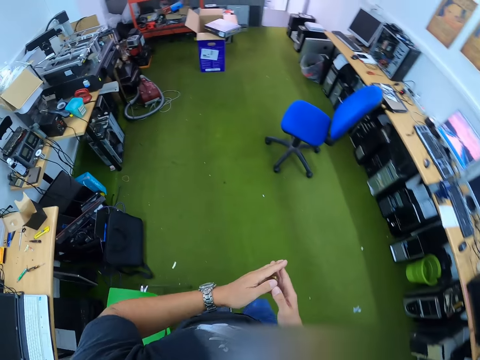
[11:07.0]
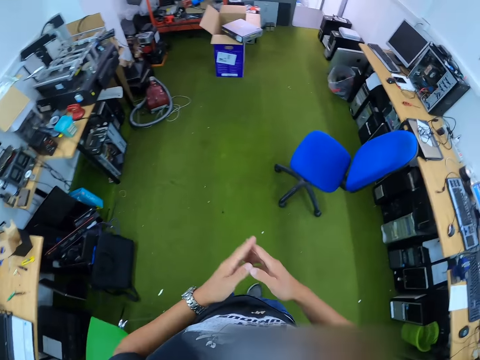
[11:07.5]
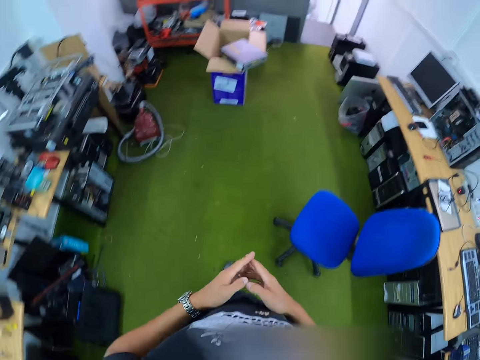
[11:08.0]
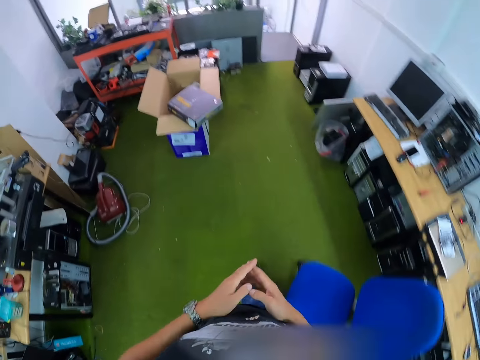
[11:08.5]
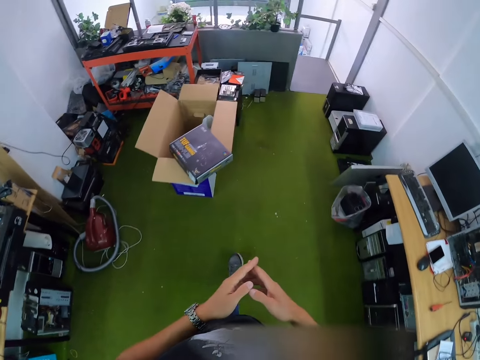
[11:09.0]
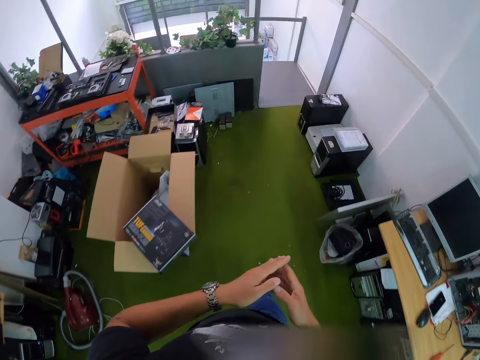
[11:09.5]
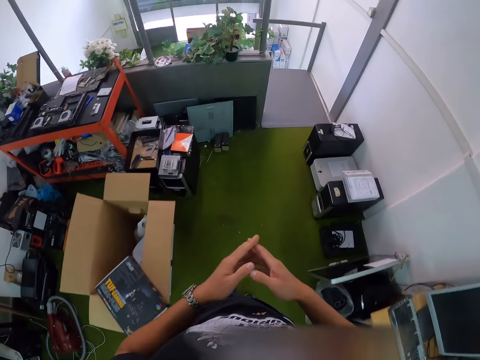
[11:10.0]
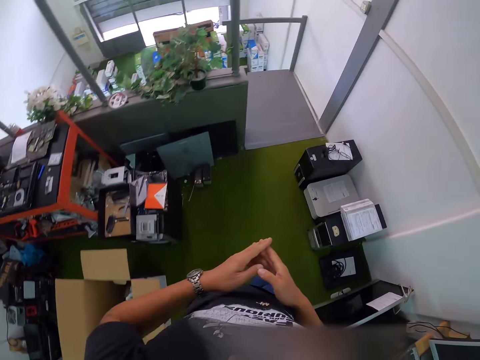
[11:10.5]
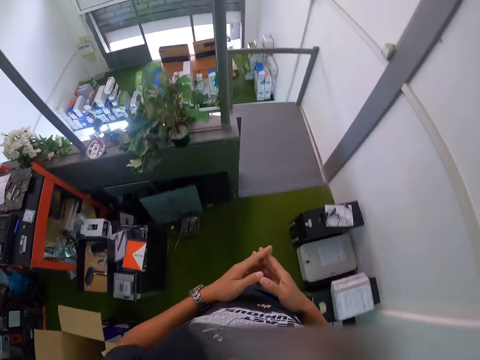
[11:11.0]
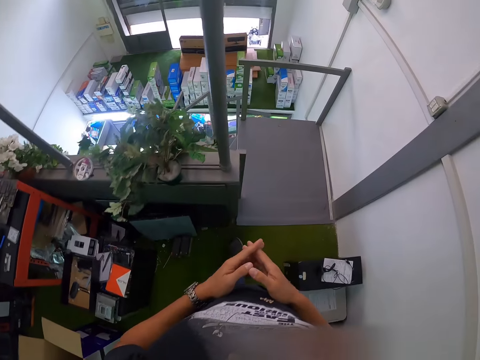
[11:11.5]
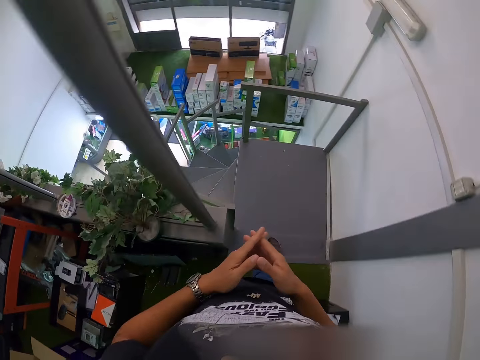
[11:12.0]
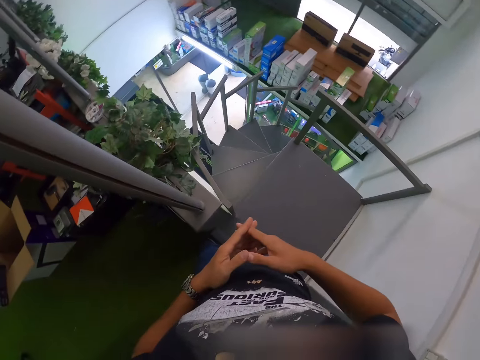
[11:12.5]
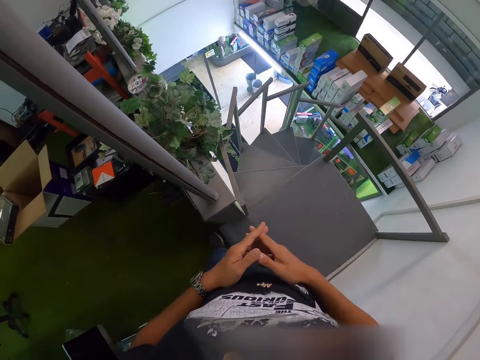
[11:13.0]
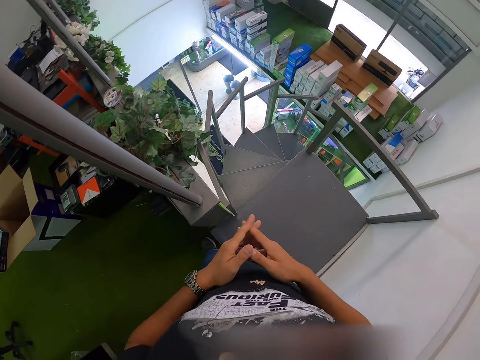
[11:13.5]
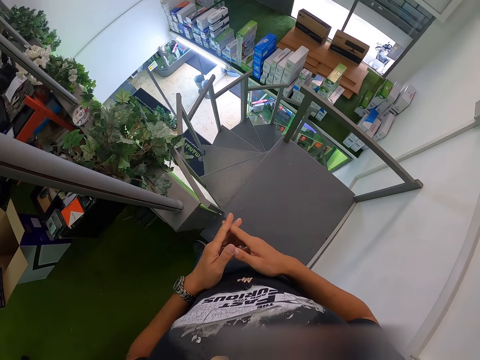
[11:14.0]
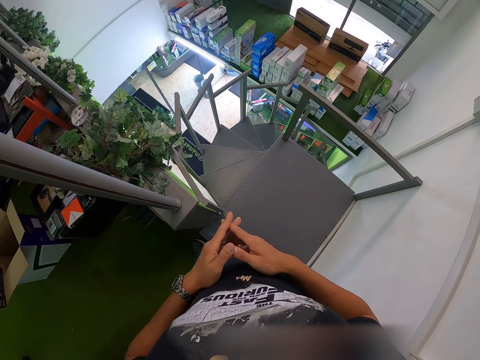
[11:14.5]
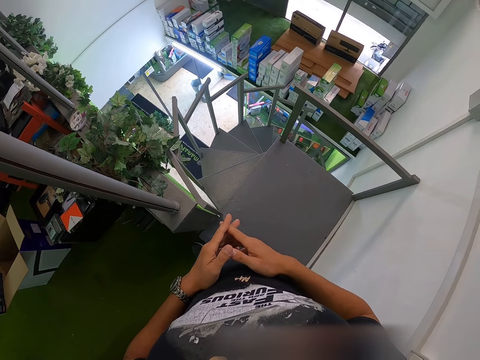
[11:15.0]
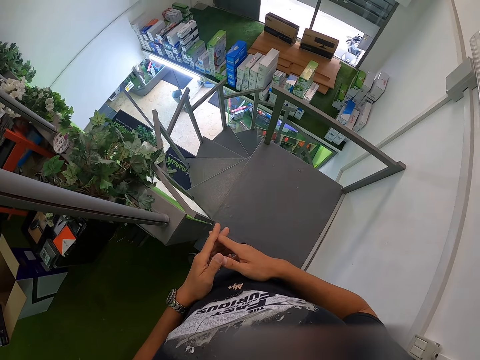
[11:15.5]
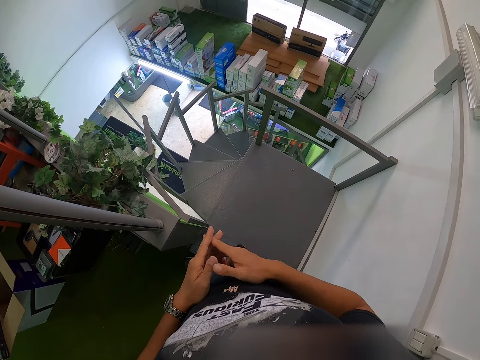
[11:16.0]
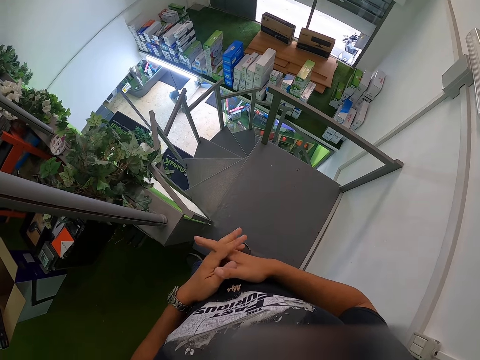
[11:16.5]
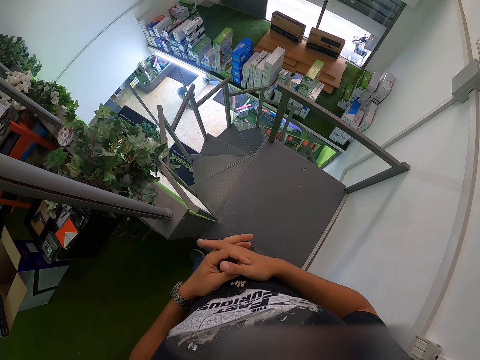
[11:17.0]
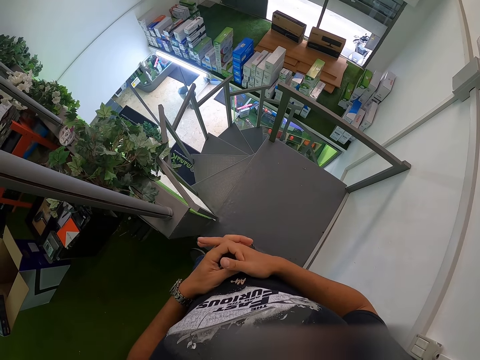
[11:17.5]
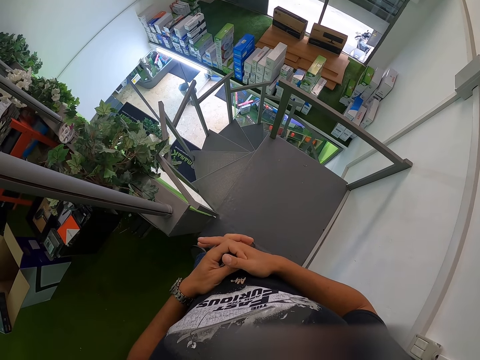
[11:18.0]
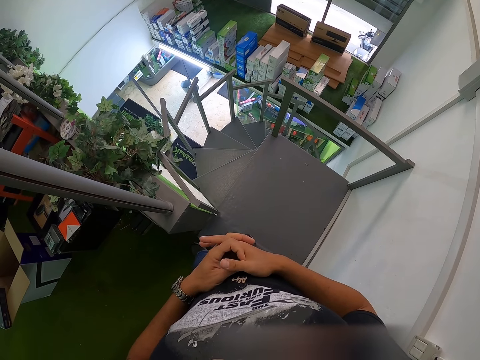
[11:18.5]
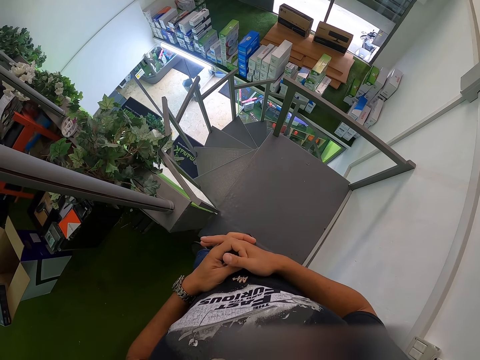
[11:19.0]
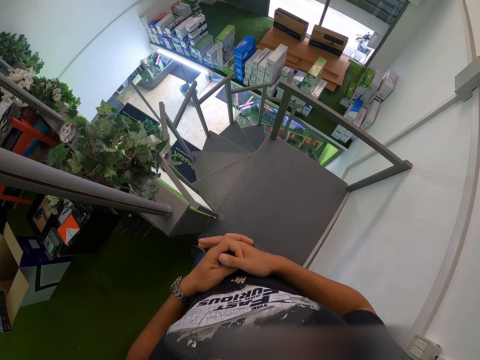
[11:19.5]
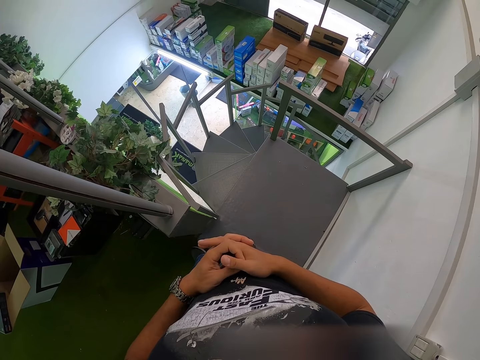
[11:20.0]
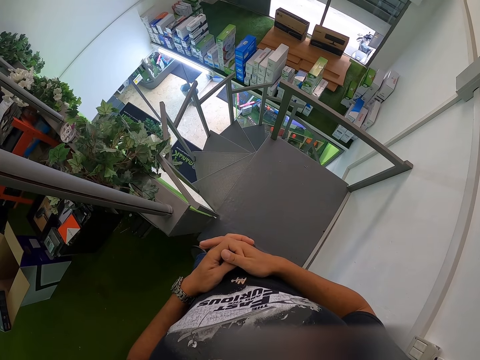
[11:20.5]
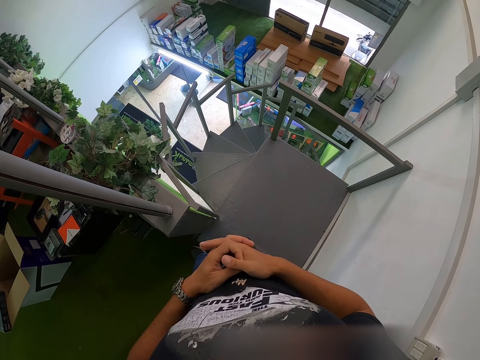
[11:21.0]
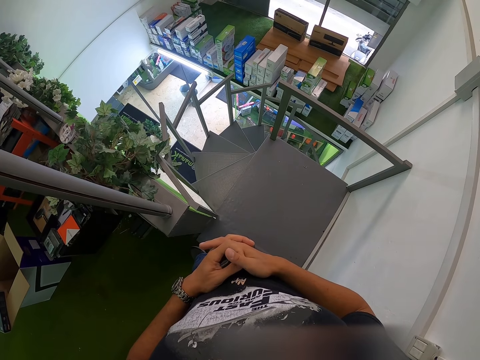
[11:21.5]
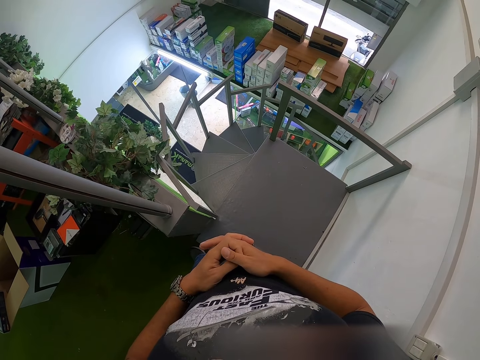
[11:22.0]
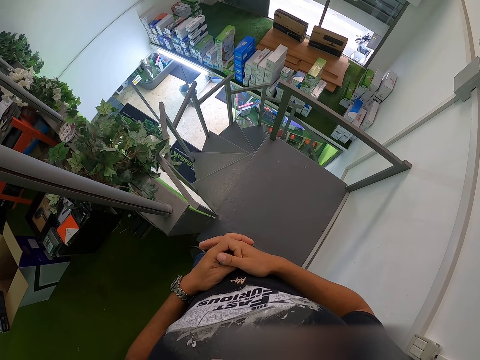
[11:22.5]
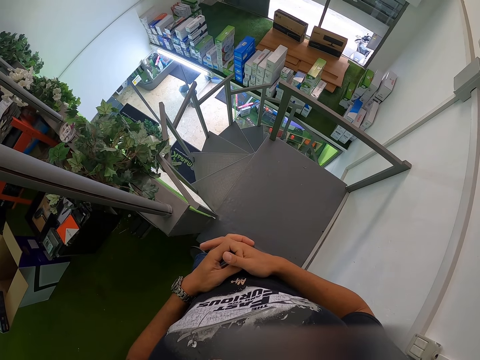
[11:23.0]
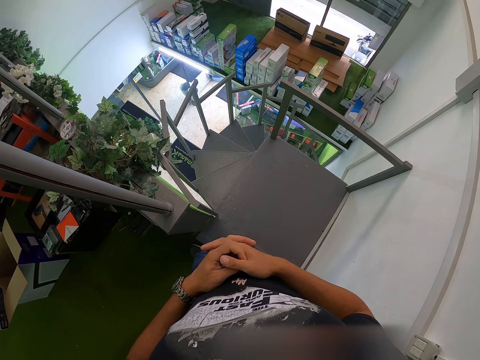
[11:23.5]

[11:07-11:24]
The camera wearer holds his hands together. He moves around the workshop. He stands at the stairs. He rubs his fingers.

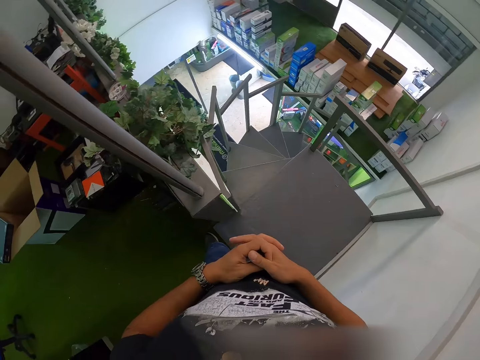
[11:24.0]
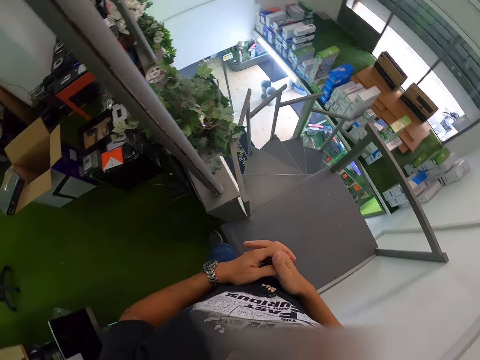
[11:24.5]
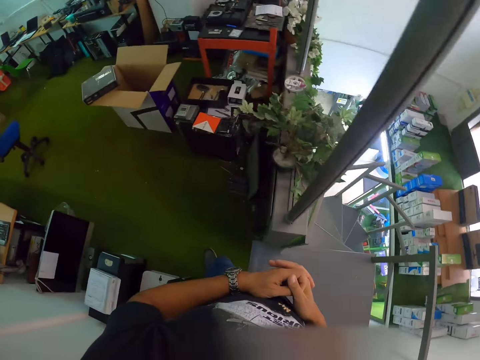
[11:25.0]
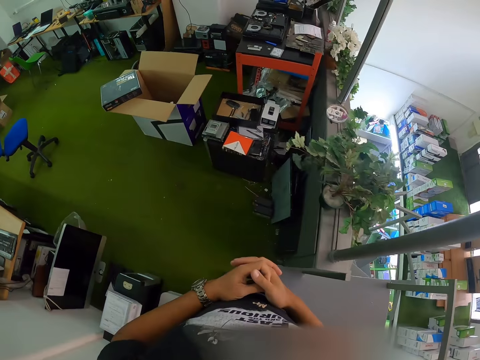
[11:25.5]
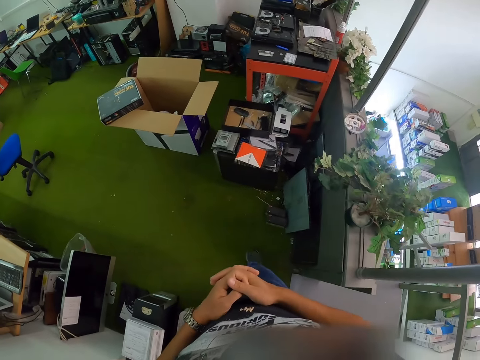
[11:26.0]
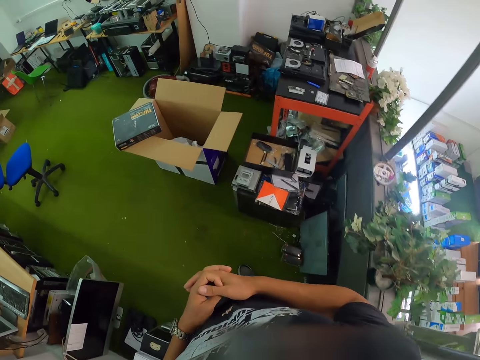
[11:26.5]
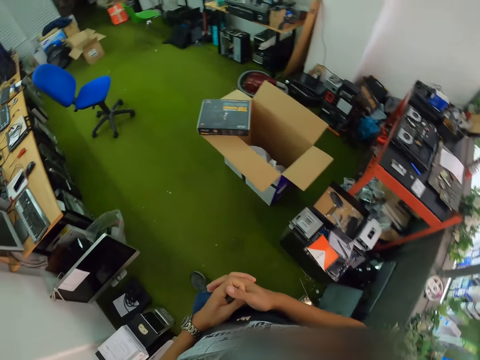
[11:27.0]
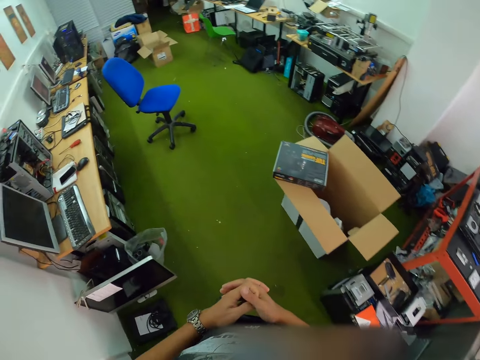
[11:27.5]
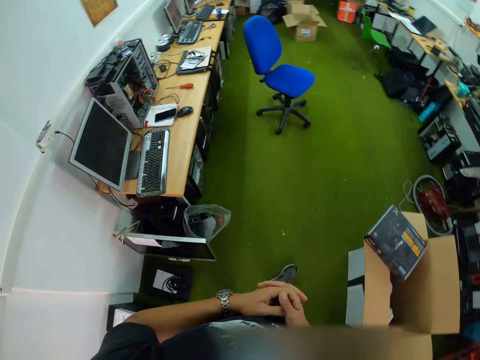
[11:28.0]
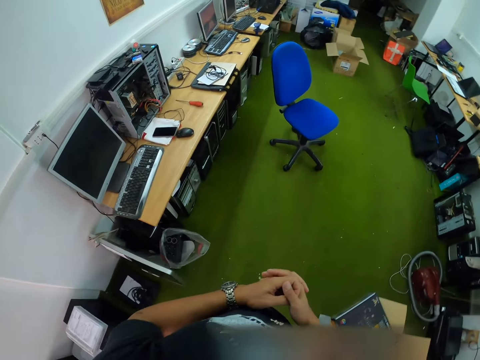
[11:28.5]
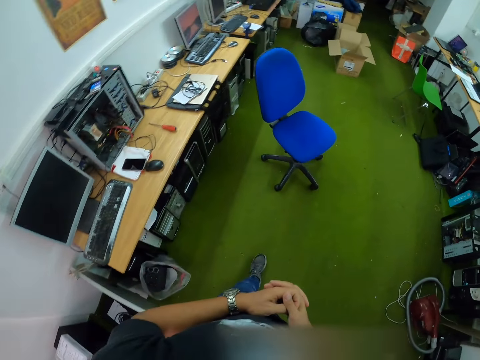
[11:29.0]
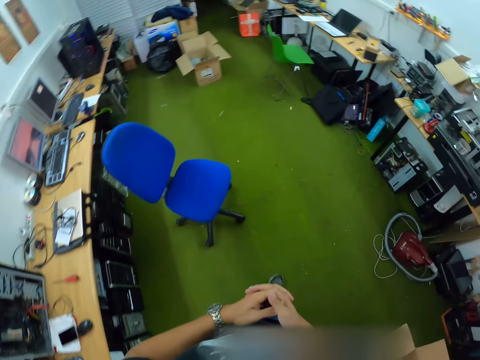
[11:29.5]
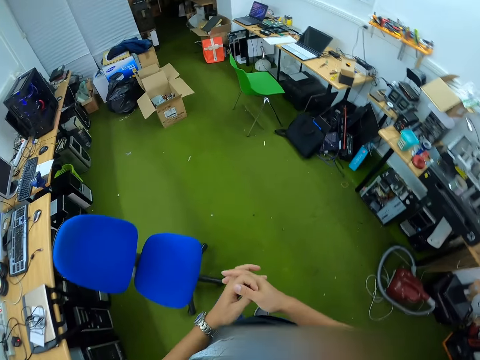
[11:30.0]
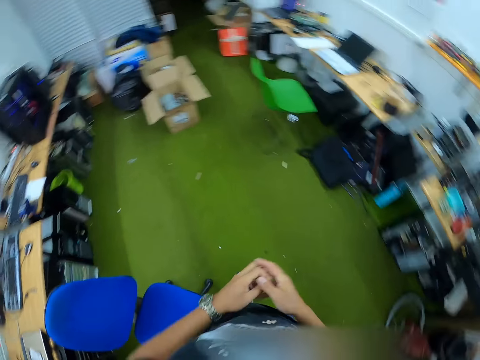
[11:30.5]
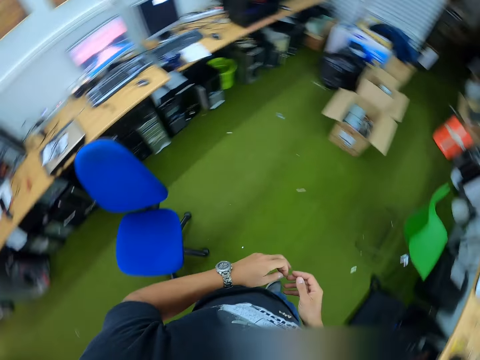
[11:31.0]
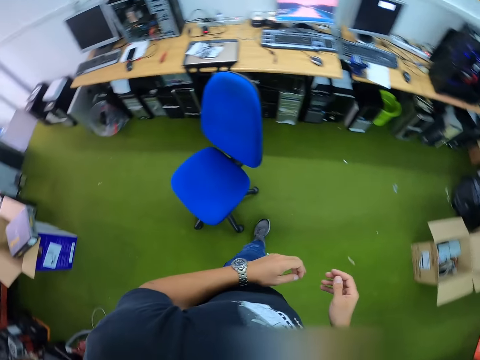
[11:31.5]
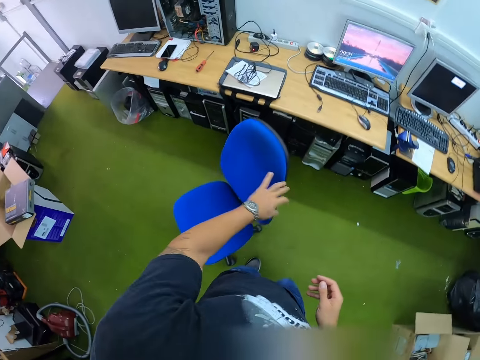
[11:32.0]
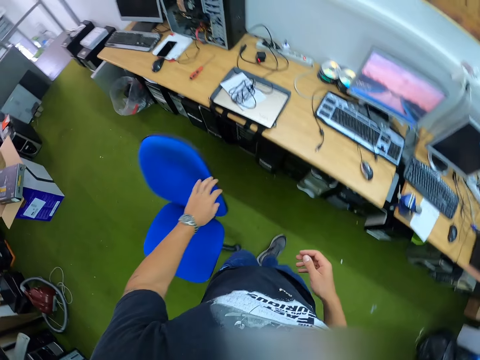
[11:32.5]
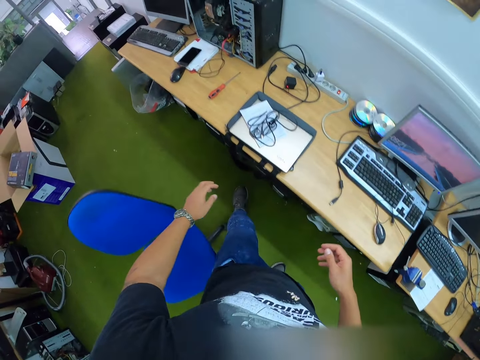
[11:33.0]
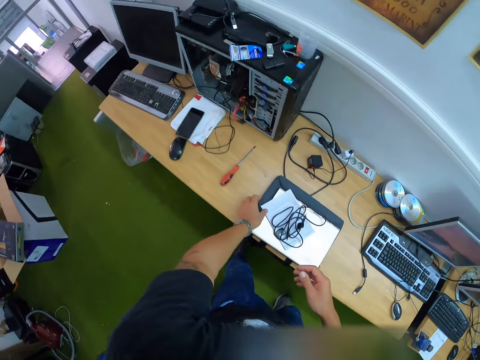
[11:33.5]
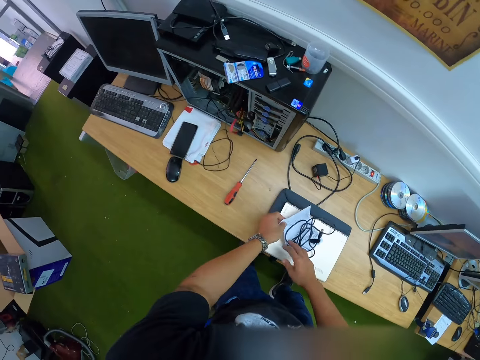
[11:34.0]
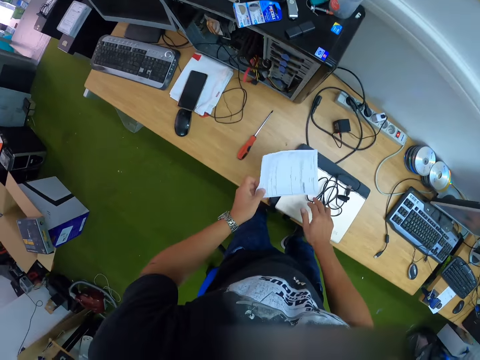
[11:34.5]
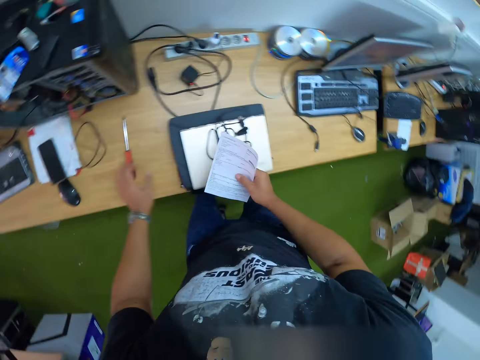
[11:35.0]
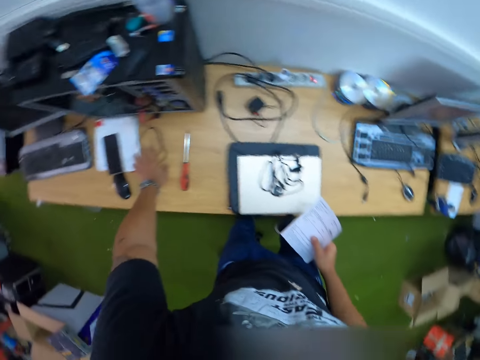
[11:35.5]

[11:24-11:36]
The camera wearer moves back to the workshop. He touches a blue chair with his left hand. He moves the chair. He picks up a paper on a table with his left hand. He passes the paper from his left hand to his right hand.
